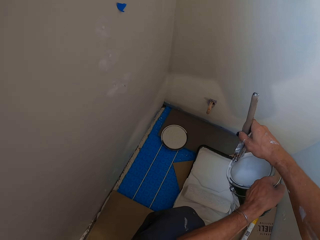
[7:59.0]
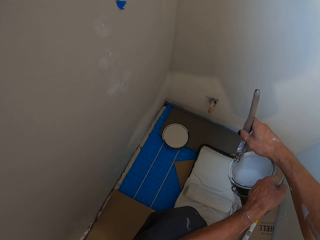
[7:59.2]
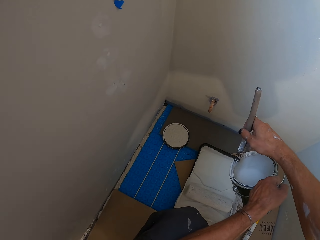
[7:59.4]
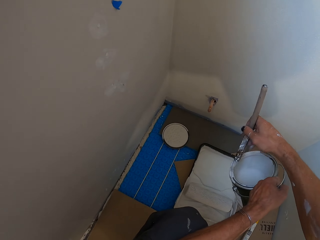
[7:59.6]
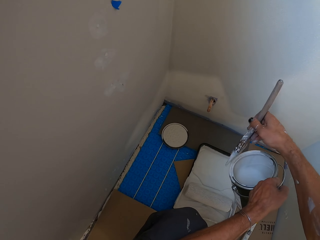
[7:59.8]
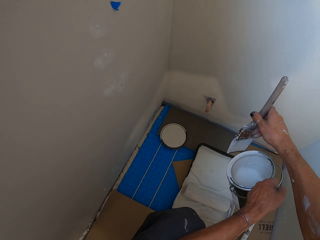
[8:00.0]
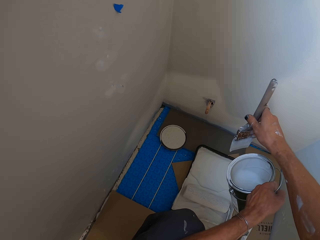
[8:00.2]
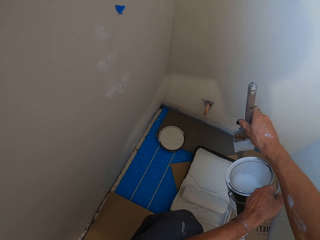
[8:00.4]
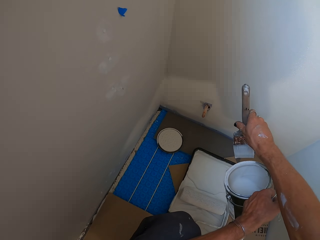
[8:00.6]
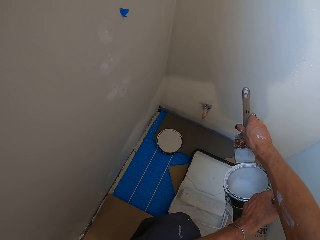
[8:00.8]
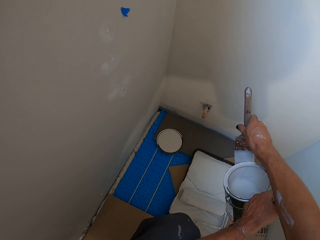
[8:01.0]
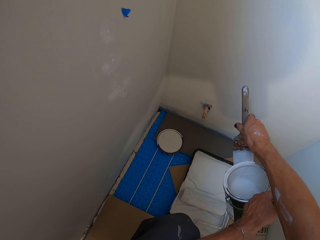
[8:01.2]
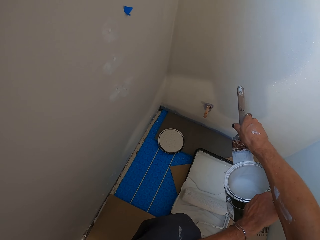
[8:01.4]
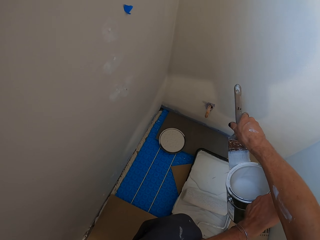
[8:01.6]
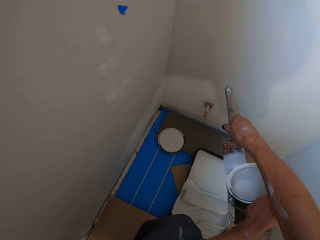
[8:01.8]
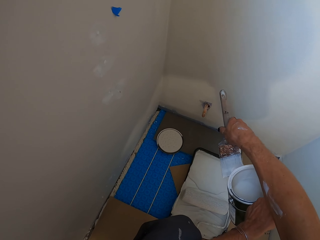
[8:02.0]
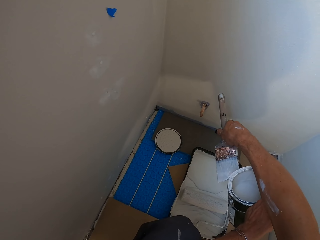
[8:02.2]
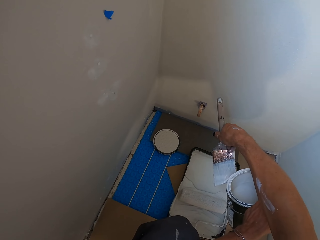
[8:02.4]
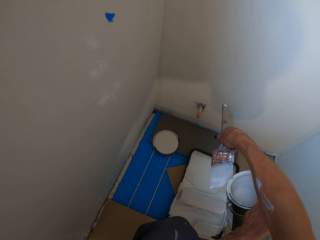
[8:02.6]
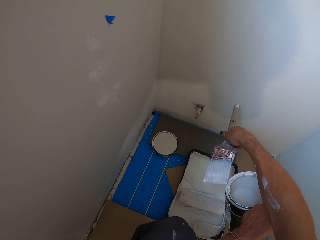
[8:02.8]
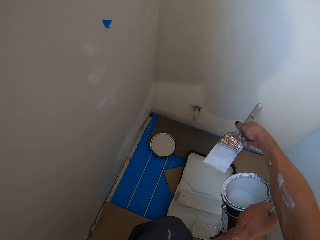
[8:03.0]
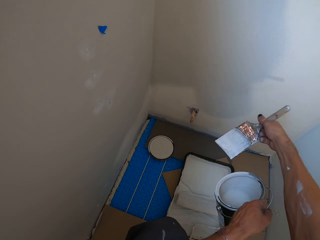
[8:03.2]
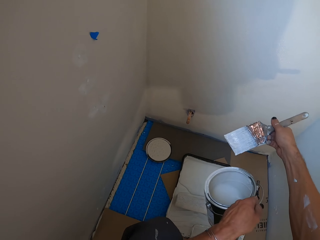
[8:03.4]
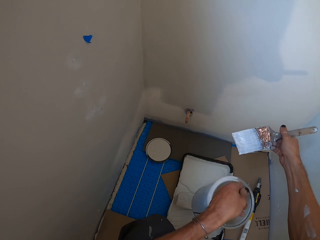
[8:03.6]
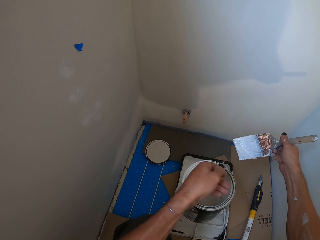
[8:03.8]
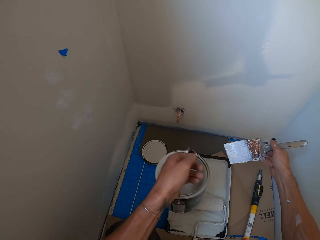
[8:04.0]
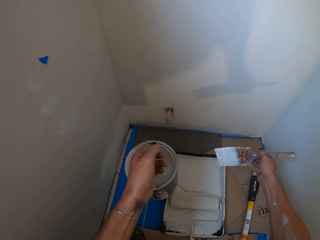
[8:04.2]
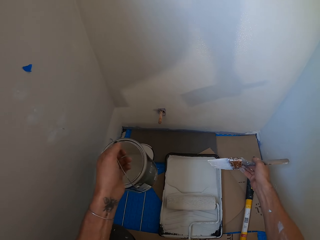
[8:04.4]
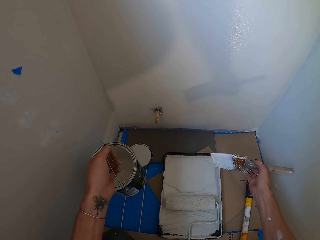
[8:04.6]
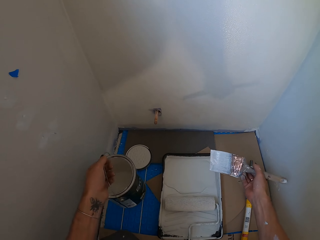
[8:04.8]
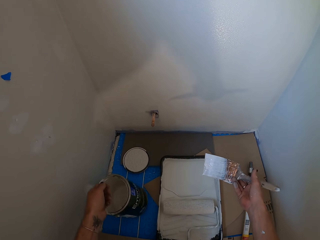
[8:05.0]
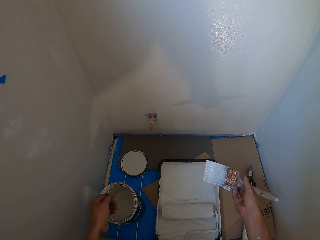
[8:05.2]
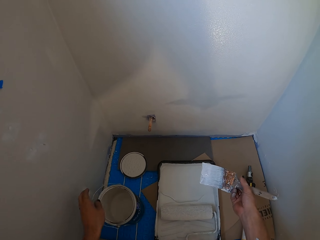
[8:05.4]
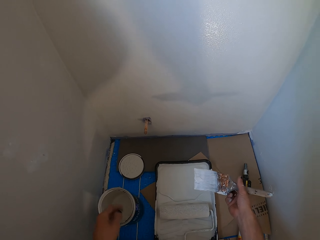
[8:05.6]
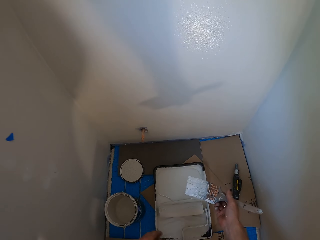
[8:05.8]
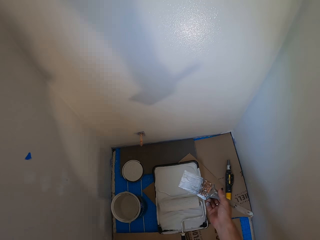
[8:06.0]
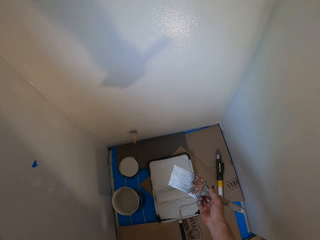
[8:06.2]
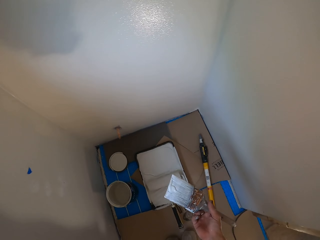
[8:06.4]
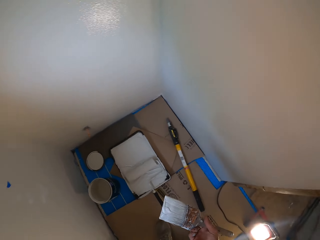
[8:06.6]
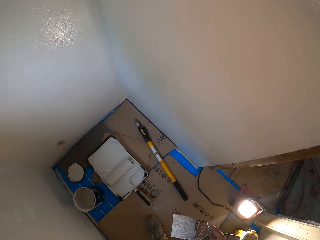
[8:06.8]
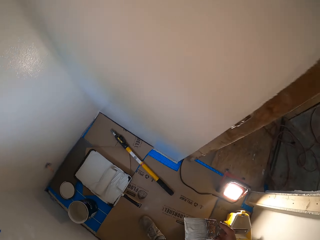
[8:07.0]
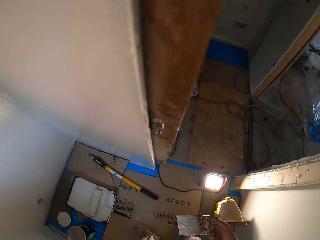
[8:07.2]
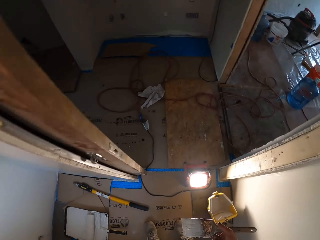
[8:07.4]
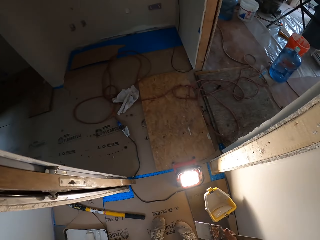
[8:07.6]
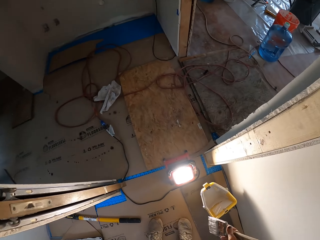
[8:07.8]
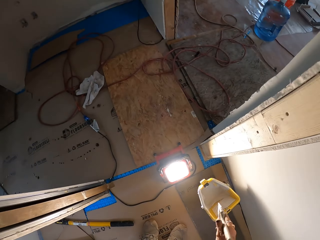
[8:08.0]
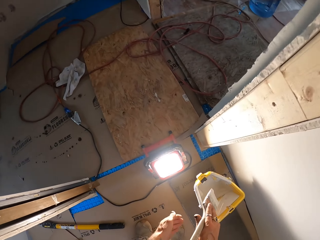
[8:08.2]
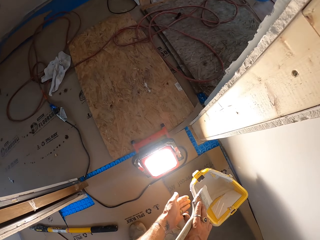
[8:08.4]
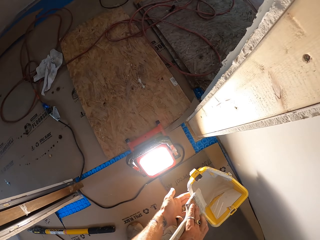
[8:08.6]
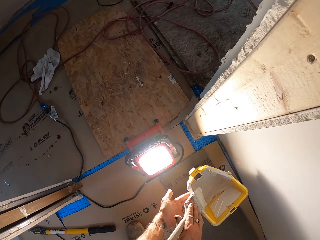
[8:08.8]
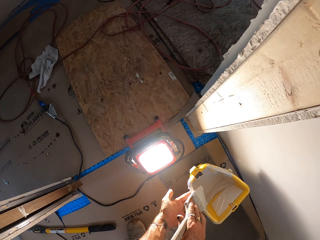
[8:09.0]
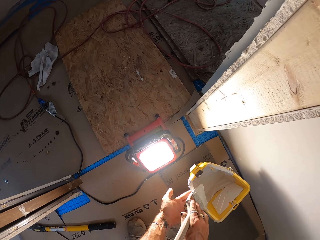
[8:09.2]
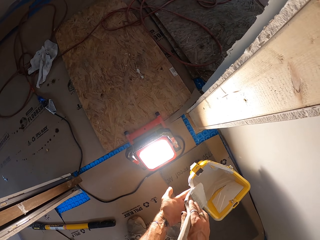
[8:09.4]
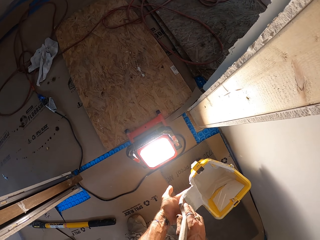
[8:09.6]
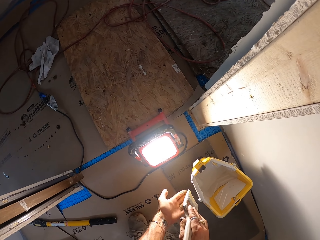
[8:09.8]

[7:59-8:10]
The camera wearer holds a paint can. They hold a paint brush. They hold the paint can. They put the paint tin on the floor. They carry the paint brush. They move around. They wipe paint off the brush onto the bucket.

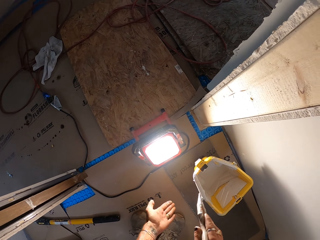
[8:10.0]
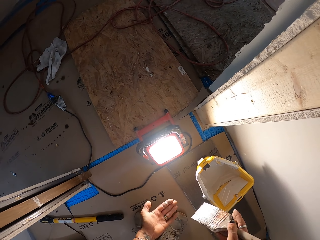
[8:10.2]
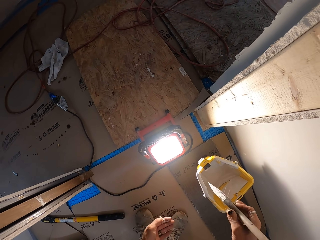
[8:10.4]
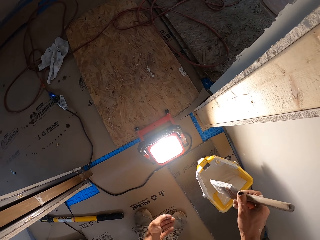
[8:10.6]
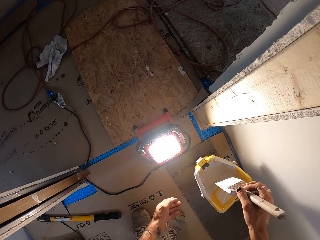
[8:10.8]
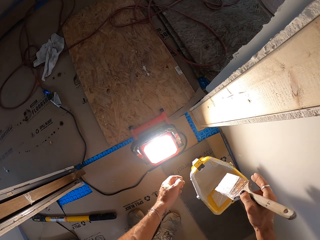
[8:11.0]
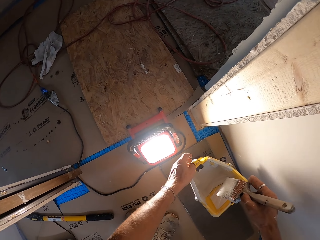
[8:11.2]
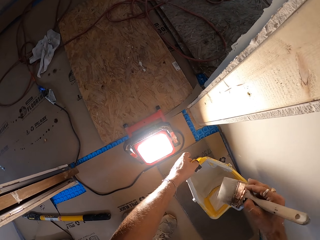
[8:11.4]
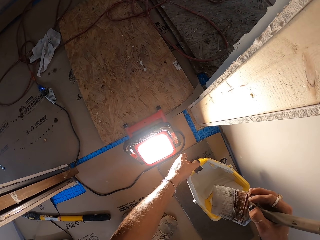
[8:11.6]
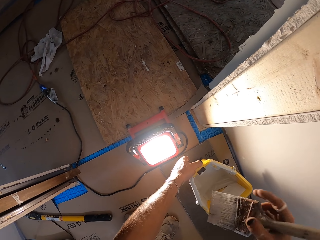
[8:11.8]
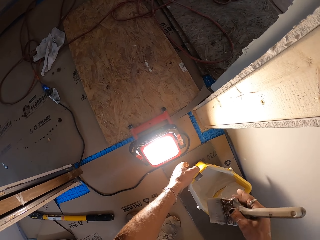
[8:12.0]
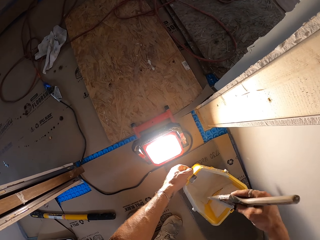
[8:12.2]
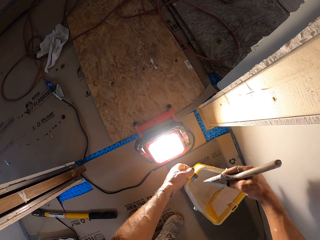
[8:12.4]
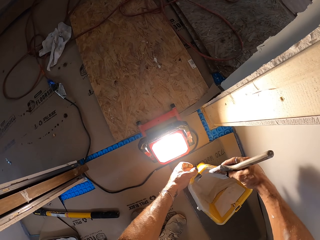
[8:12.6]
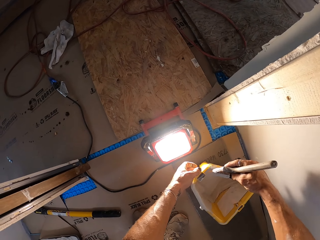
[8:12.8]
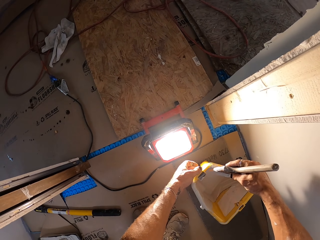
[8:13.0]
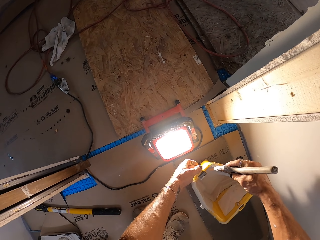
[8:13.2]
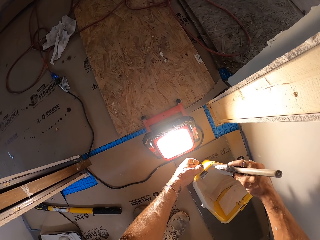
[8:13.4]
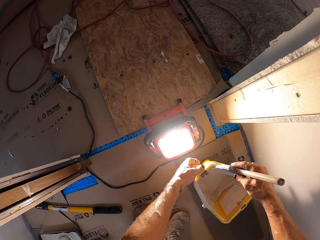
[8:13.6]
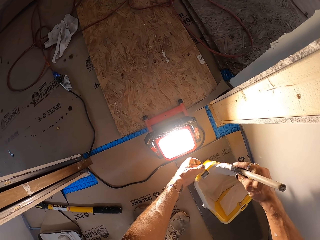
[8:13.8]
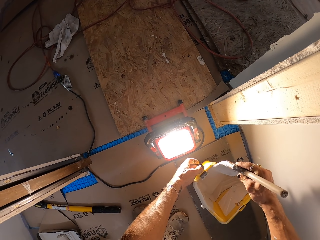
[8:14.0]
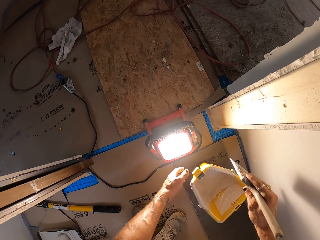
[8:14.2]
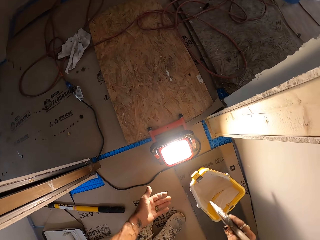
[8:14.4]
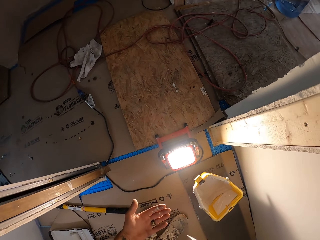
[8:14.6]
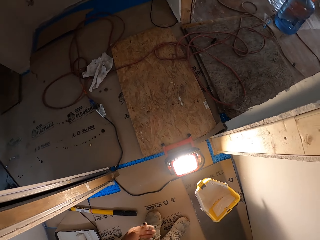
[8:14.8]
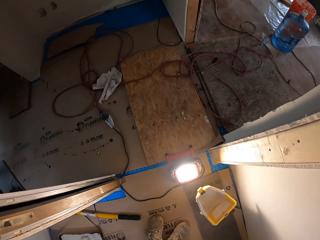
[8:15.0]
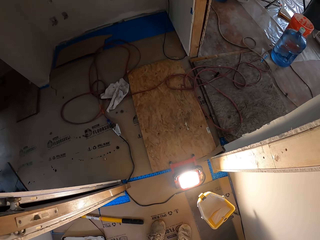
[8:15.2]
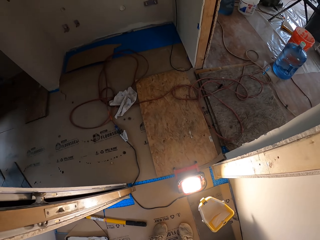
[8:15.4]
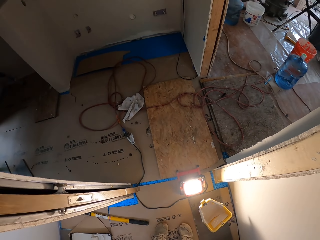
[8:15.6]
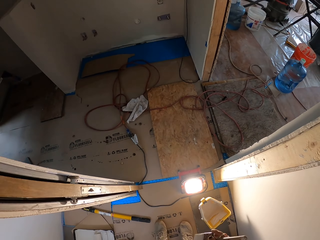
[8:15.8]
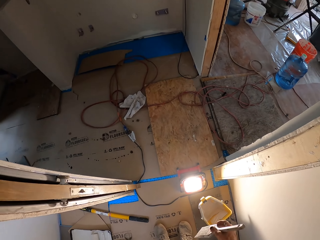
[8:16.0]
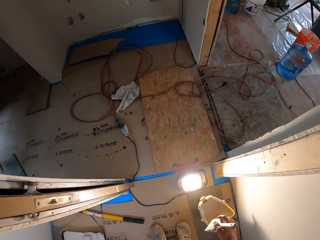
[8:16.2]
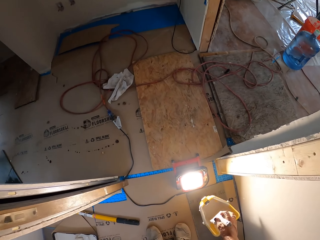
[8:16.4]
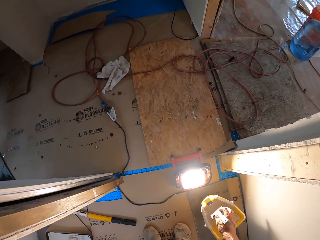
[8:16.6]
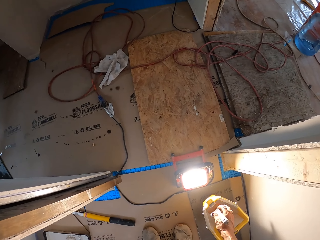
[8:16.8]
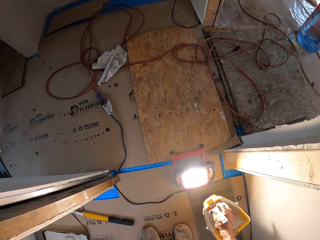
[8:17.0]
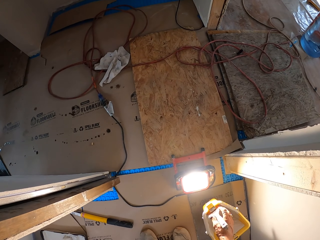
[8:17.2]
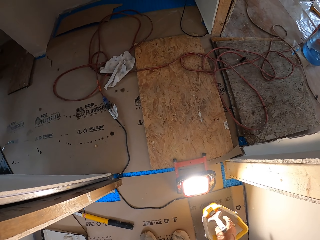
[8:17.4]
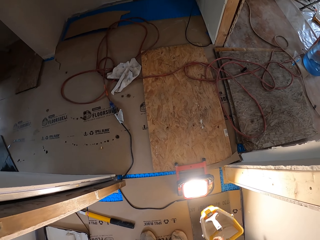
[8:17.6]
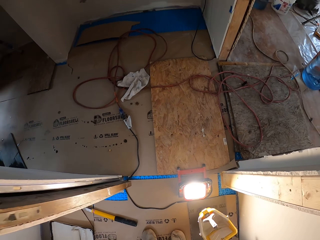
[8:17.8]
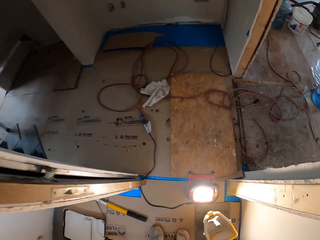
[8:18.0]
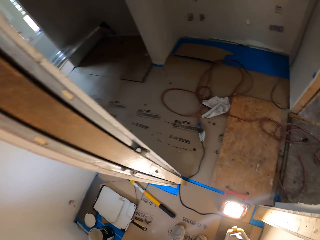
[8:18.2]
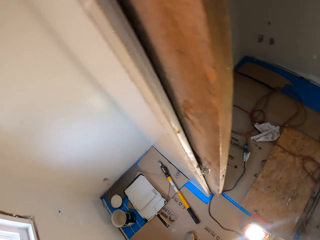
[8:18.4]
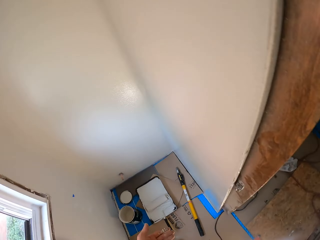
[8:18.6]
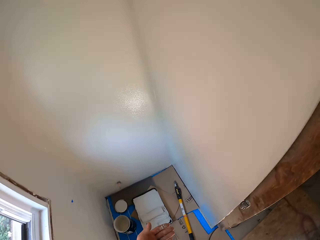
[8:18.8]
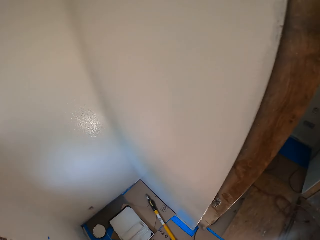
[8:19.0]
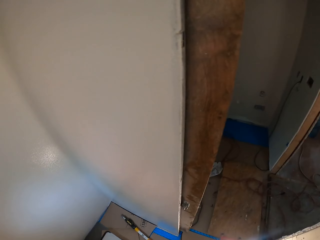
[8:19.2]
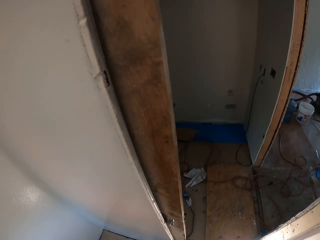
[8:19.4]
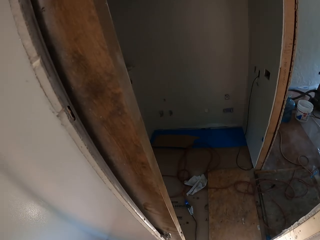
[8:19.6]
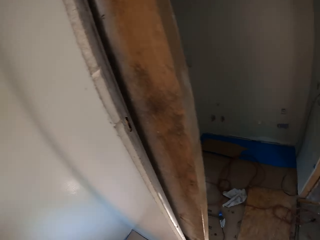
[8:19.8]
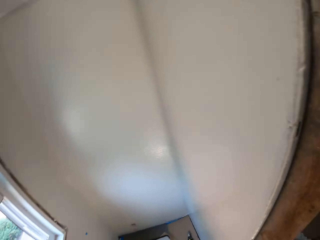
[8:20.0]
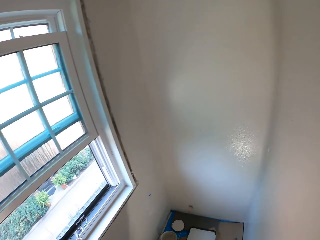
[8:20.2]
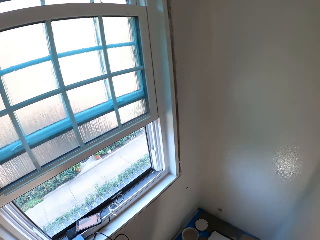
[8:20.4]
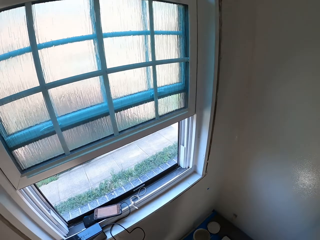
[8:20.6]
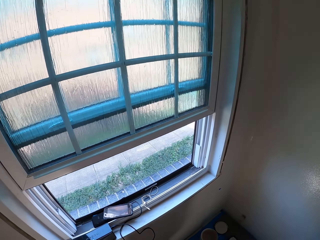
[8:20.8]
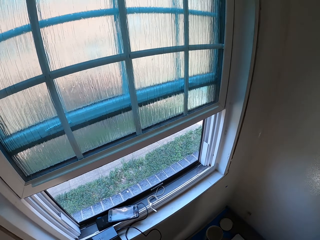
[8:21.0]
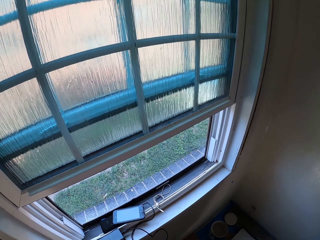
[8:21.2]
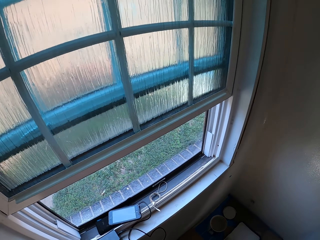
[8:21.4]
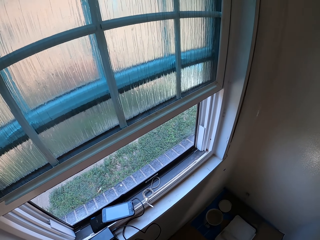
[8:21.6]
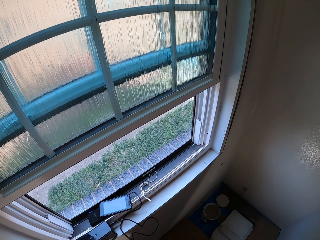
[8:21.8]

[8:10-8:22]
The camera wearer turns a paint brush. They hold the paint brush. They hold a paint bucket. They wipe paint off the brush onto the bucket. They hold the paint bucket. They look at the paint bucket. They put the paint brush in the paint bucket. They look around. They move around.
